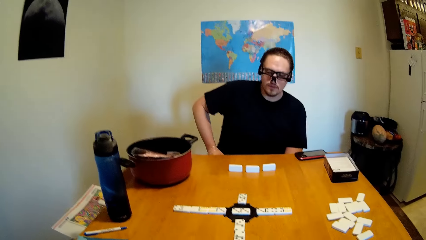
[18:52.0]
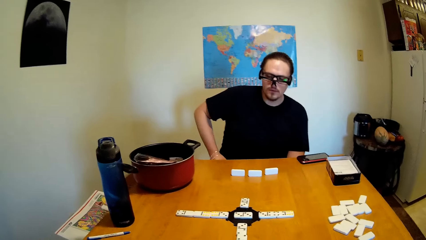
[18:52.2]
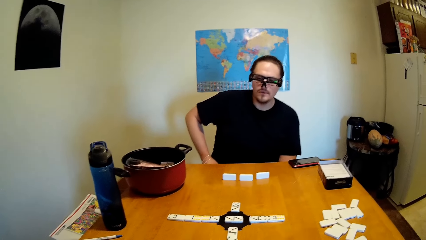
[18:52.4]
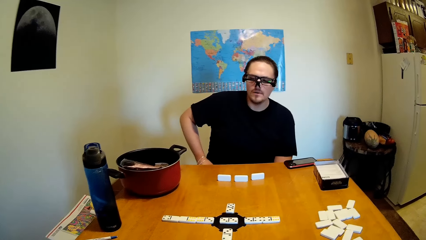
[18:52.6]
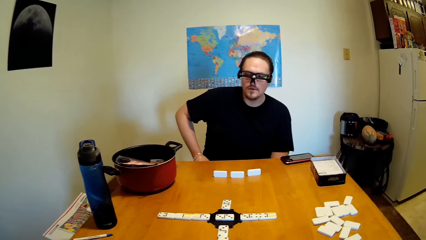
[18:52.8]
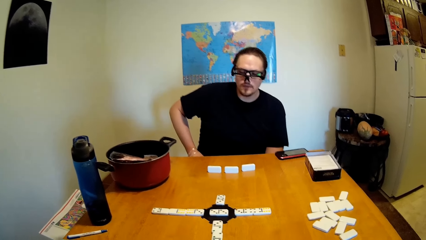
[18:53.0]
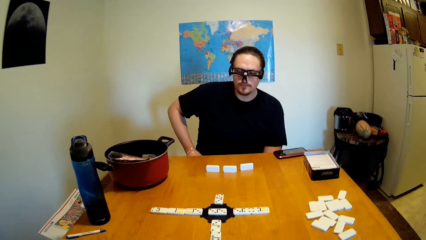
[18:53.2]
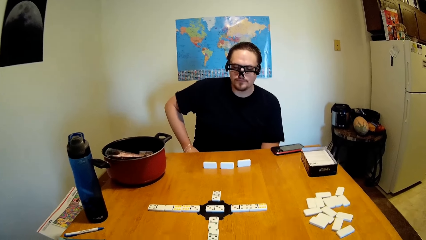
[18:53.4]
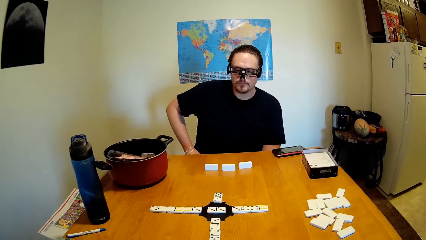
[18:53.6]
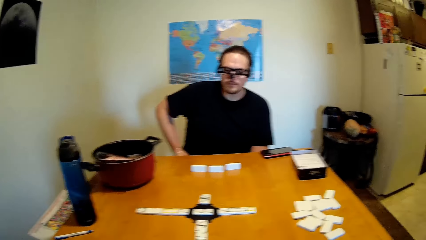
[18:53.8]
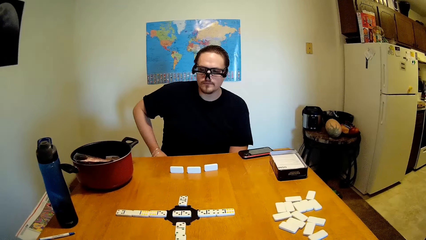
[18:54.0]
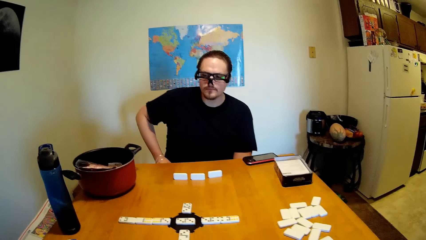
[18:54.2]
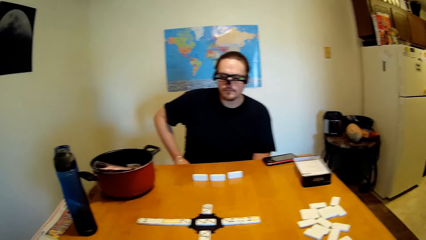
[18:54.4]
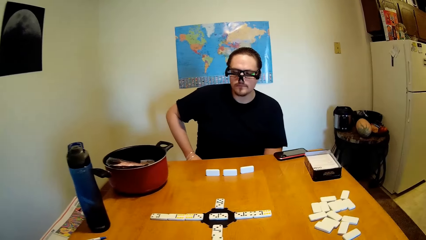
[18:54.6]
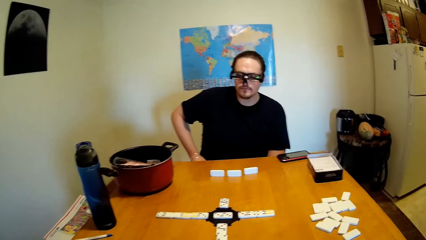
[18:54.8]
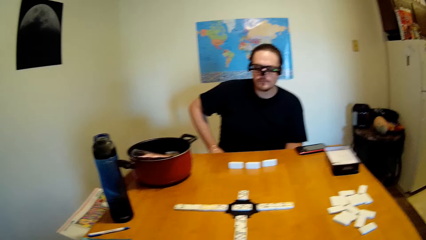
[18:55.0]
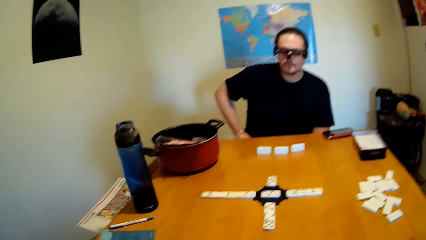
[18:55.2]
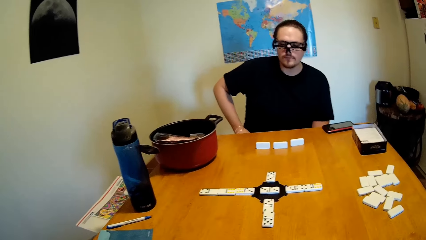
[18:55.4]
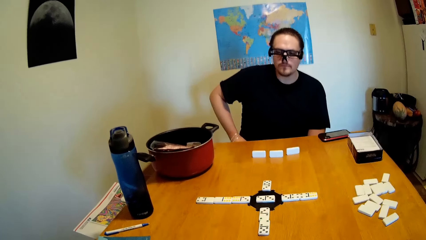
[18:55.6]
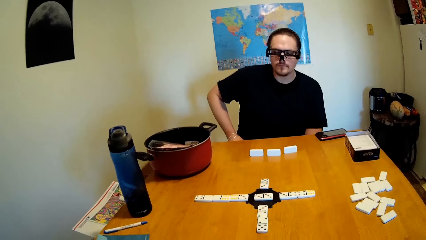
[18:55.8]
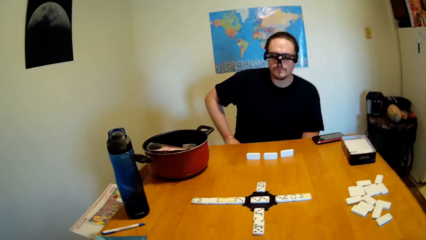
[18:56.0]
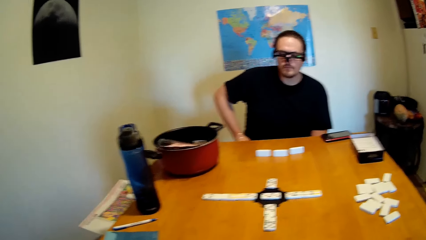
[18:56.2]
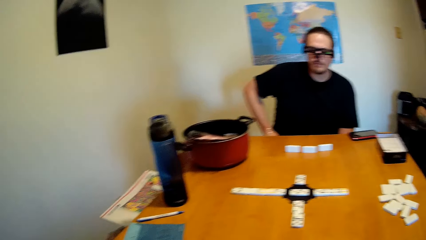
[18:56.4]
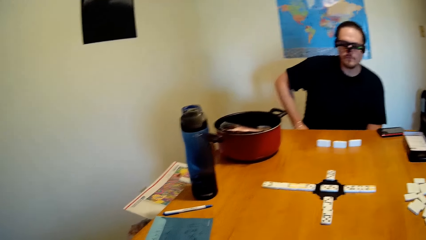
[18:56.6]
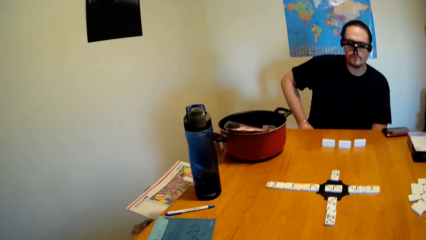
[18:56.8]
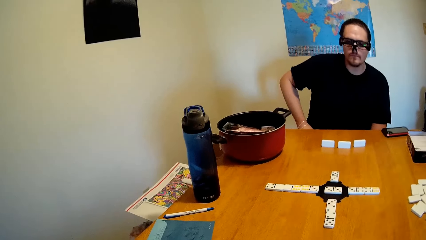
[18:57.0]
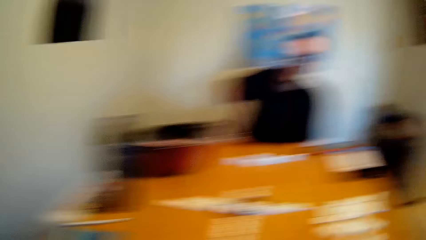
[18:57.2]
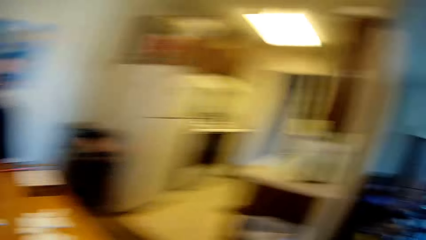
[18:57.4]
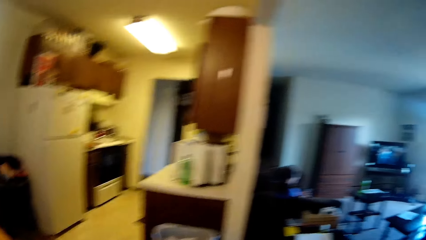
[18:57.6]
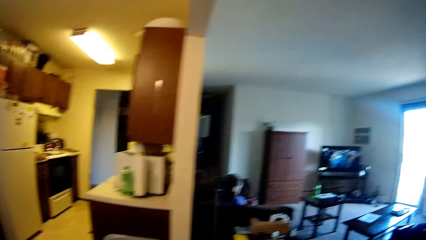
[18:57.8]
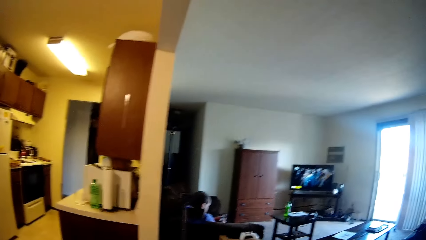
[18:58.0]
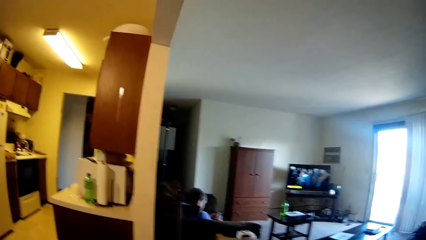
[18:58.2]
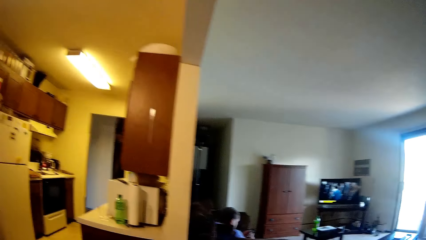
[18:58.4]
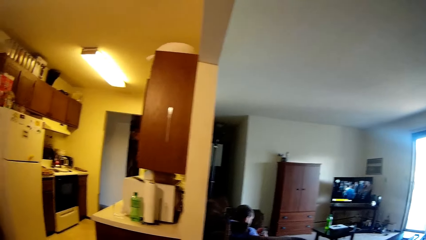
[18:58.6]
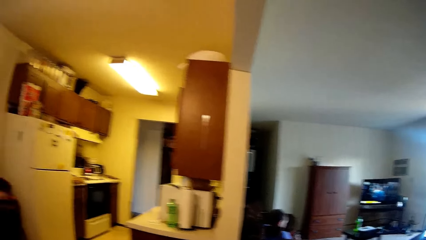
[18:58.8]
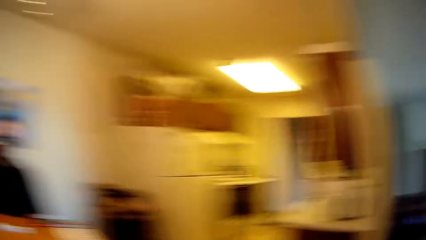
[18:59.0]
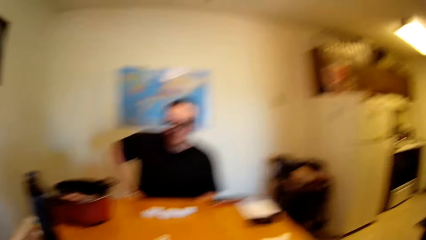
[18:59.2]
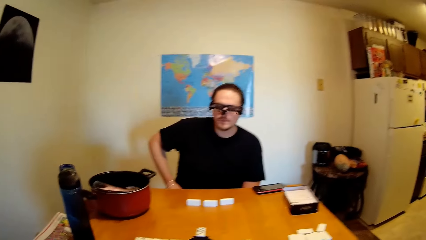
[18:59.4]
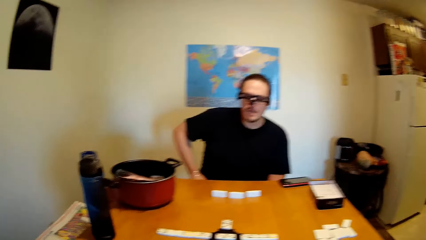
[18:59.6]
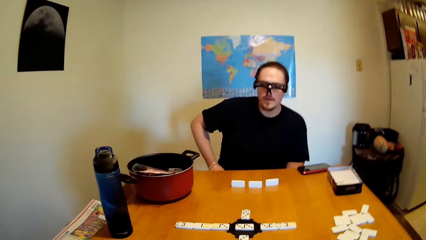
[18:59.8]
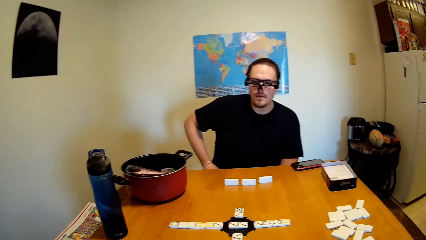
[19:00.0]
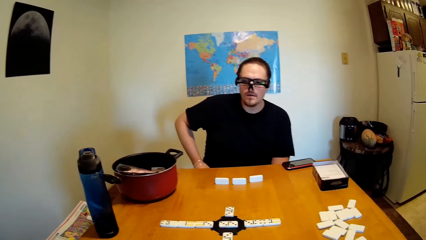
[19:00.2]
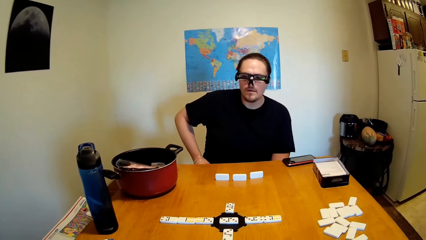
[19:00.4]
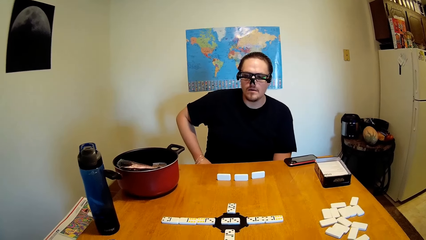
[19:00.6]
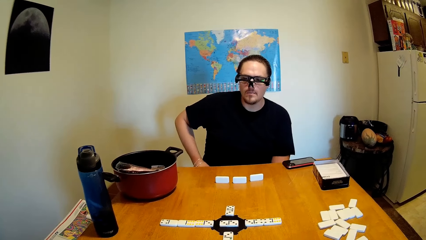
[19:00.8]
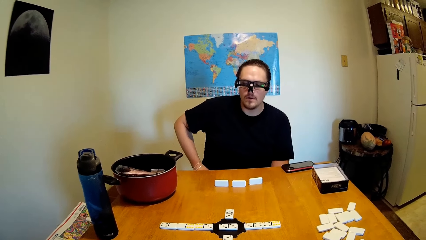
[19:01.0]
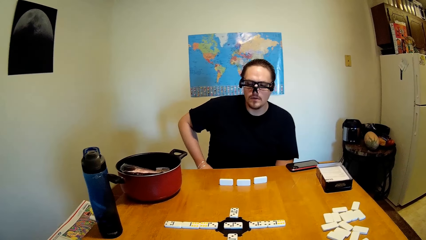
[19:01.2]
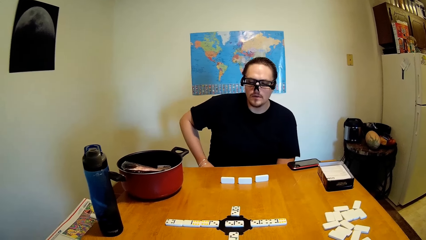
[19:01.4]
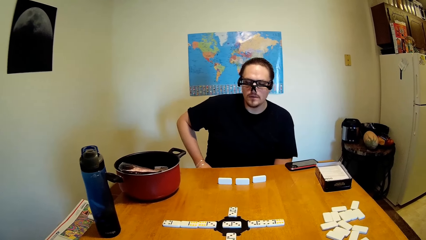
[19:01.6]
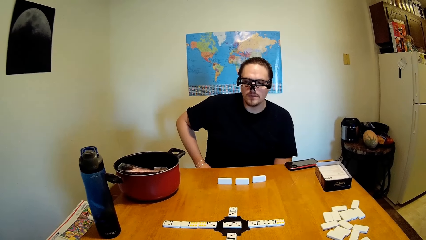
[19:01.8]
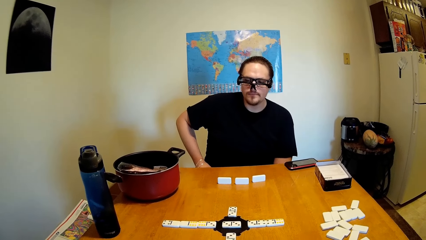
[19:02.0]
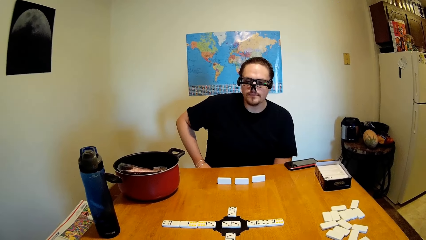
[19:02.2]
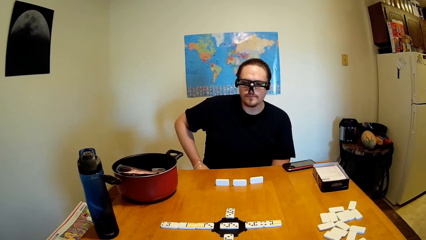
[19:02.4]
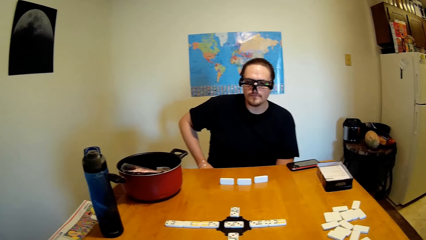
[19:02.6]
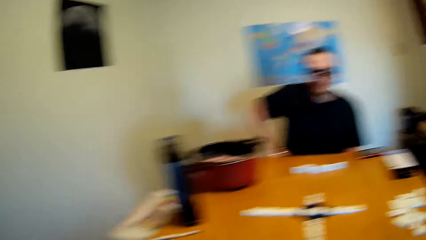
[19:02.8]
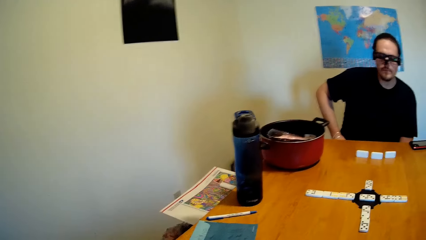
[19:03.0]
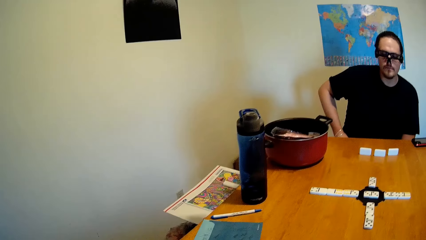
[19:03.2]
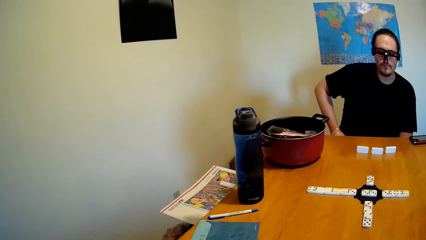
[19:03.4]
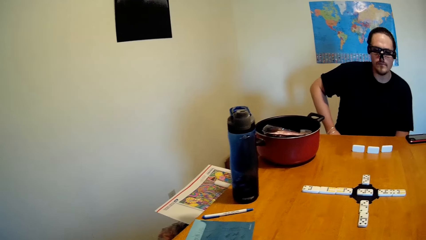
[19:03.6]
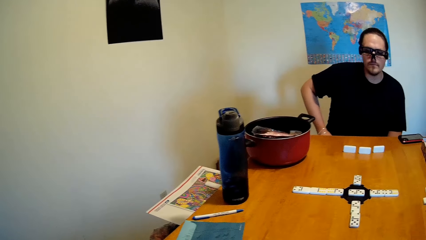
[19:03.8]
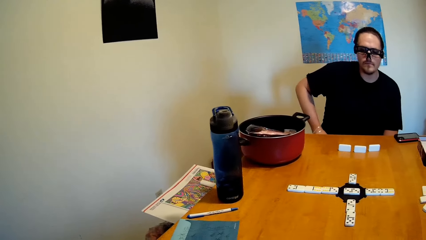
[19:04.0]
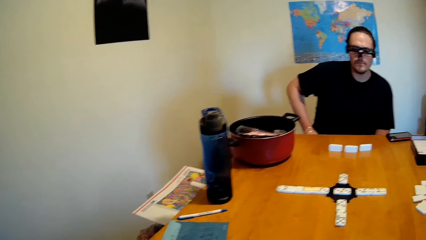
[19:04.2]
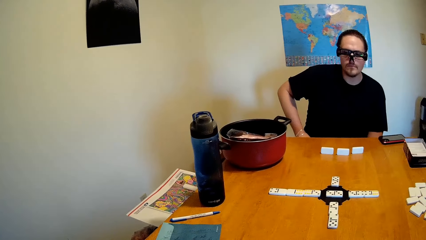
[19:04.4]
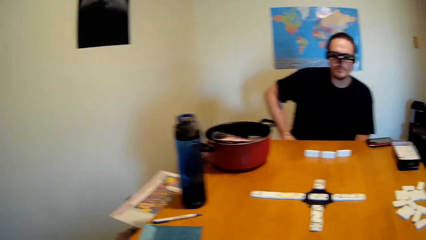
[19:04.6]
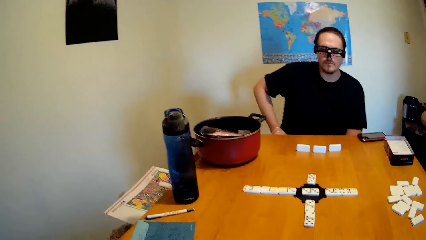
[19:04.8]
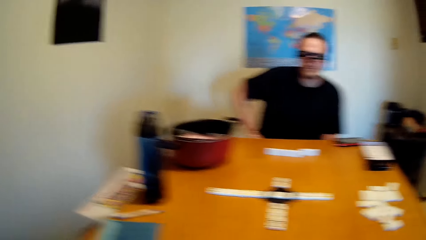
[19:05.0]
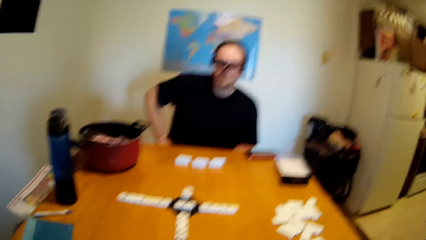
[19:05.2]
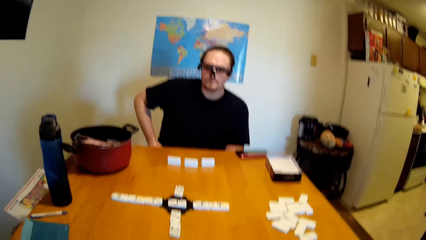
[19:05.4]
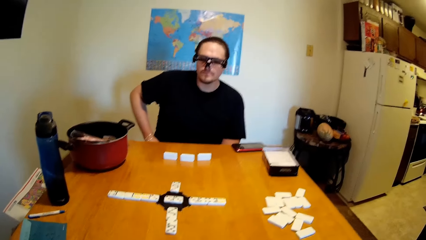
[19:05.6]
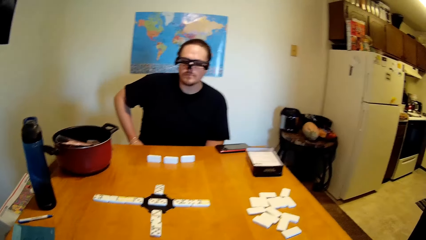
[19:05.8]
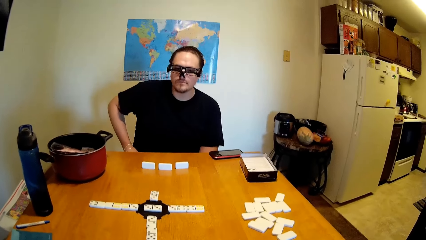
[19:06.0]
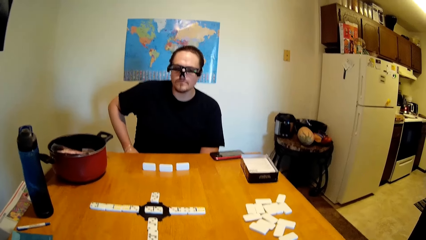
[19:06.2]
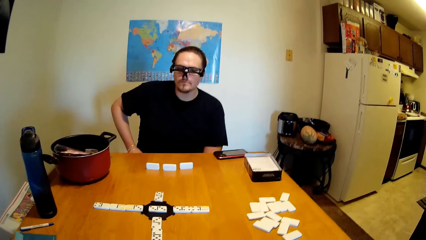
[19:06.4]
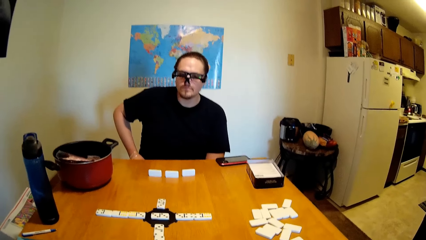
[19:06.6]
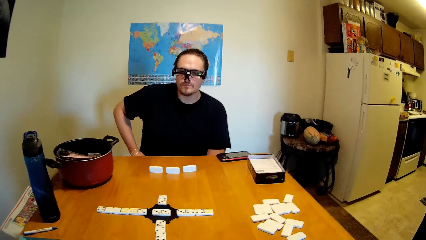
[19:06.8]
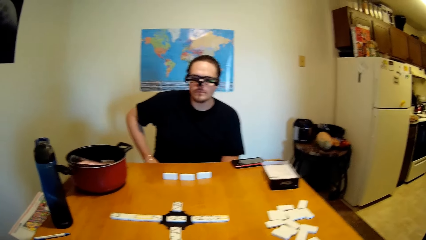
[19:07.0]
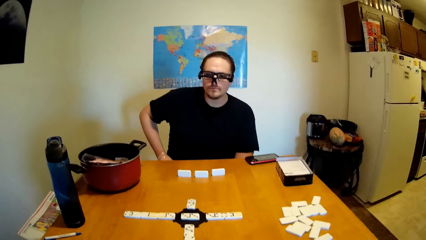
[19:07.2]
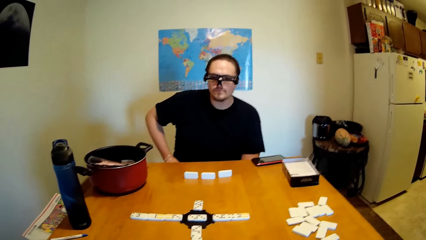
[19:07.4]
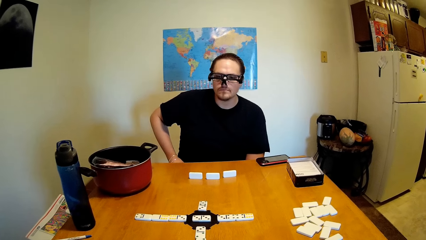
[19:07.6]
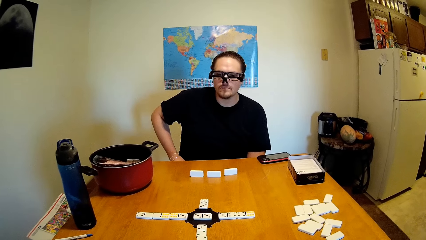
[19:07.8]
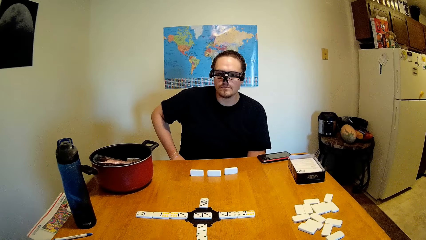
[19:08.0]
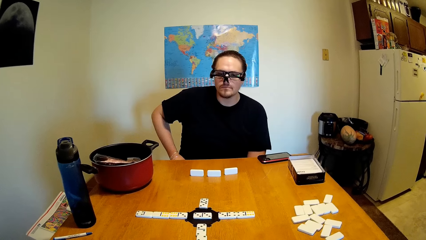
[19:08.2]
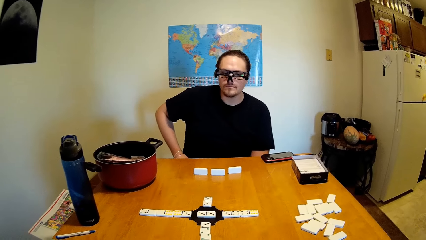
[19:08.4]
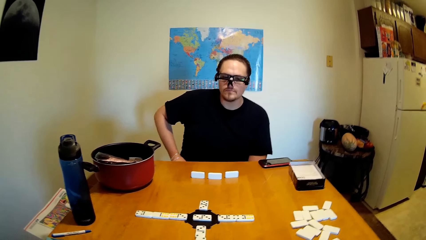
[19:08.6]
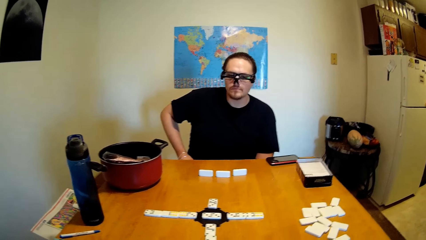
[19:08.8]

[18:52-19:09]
The camera wearer and a person stare at the tiles on the table. The camera wearer looks around the house. The camera wearer and the person stare at the tiles on the table.
